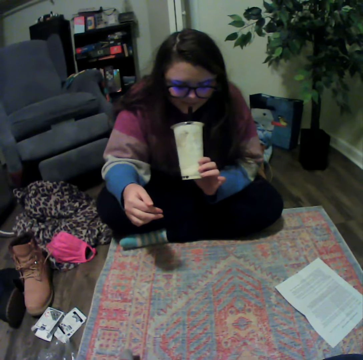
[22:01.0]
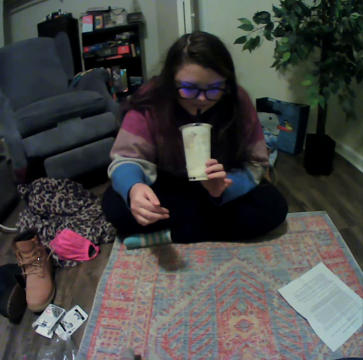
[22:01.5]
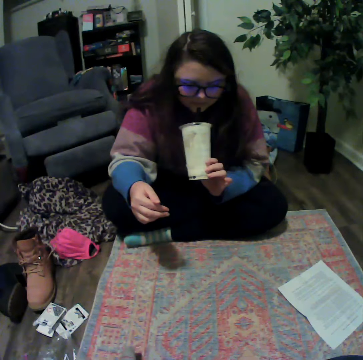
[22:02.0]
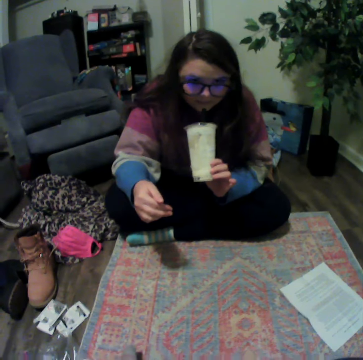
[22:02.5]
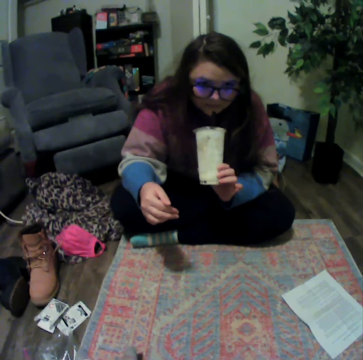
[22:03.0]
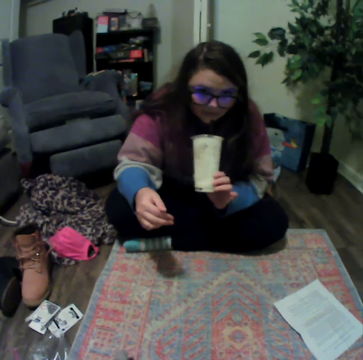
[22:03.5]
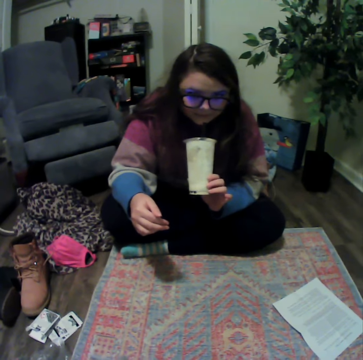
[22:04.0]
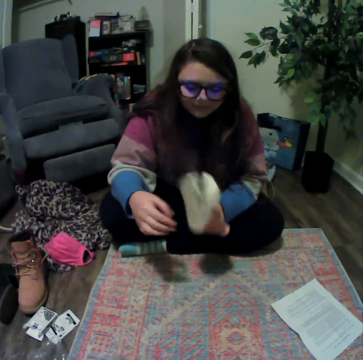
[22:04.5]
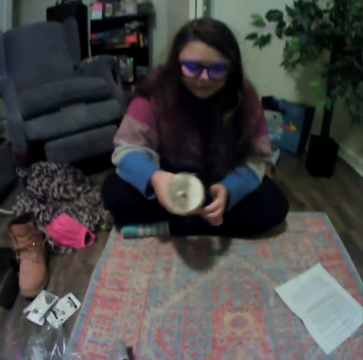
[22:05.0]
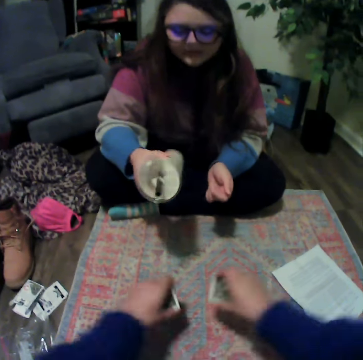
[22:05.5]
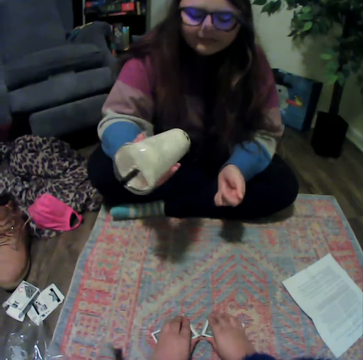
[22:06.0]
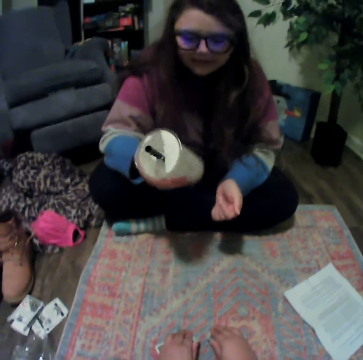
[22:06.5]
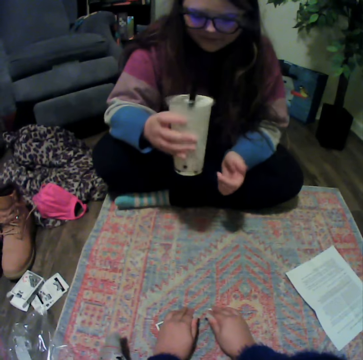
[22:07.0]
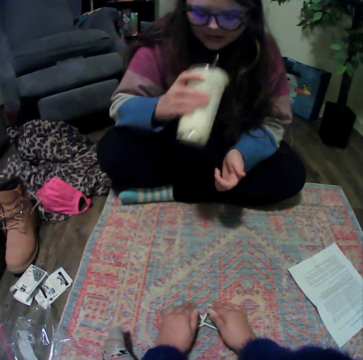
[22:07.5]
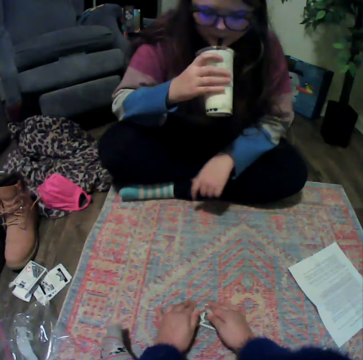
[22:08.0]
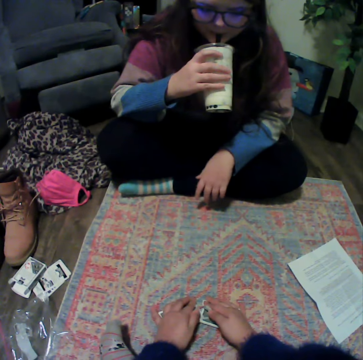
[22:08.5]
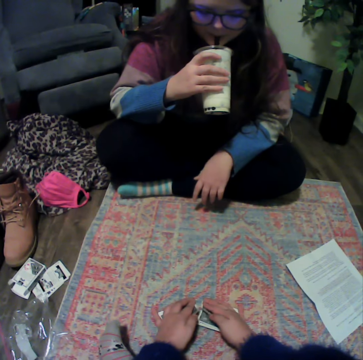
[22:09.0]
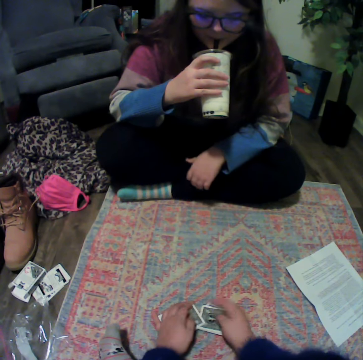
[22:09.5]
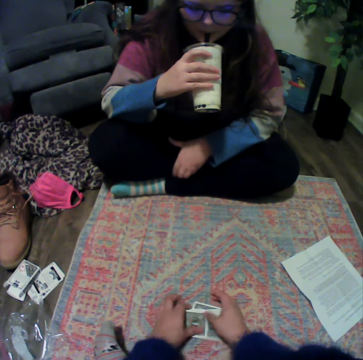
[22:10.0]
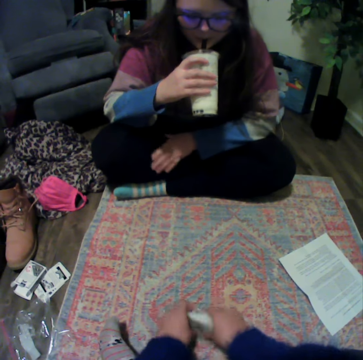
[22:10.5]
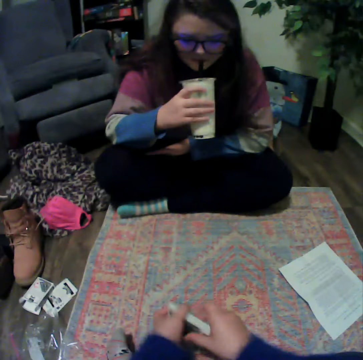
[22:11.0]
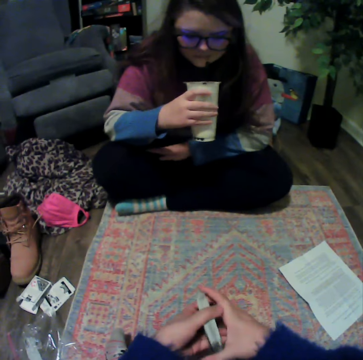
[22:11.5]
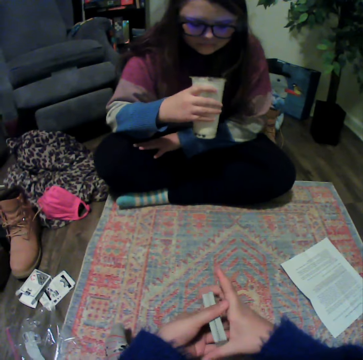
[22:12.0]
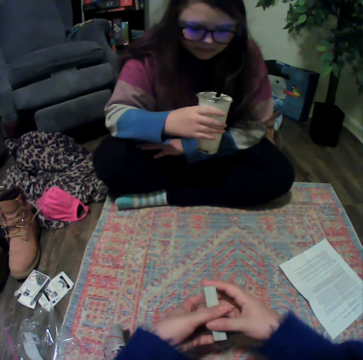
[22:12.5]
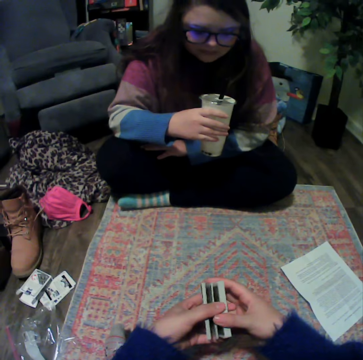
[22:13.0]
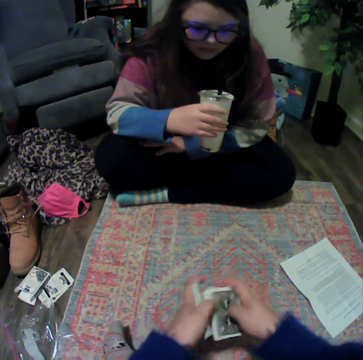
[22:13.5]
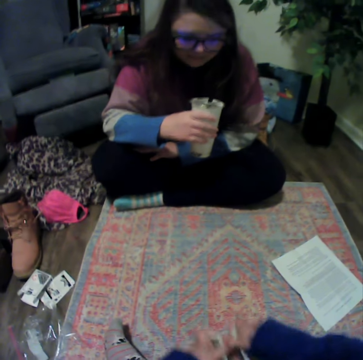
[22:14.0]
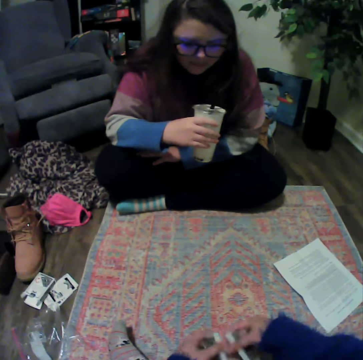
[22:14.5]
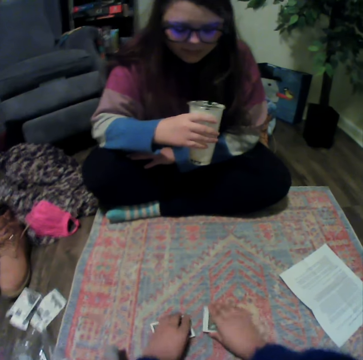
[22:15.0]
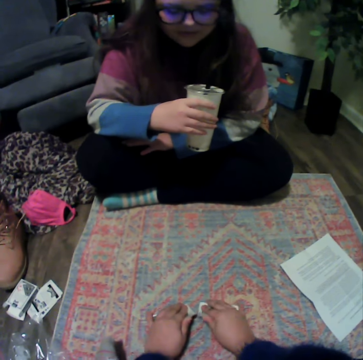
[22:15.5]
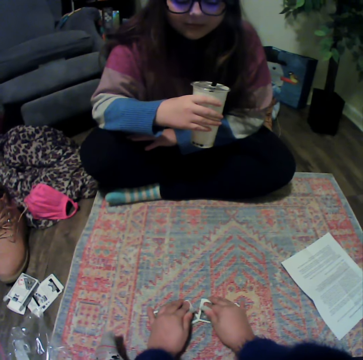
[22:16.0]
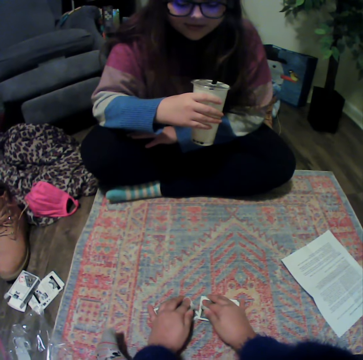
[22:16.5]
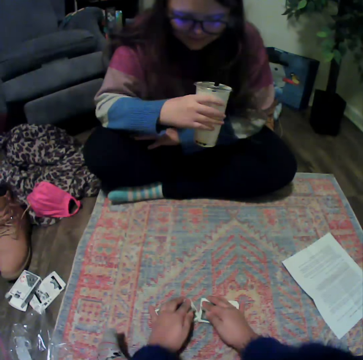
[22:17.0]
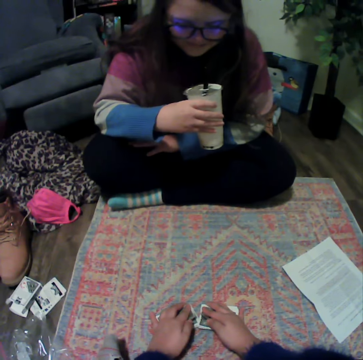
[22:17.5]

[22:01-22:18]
A lady drinks something. The lady holds the plastic cup. The camera wearer touches the cards. The lady drinks something. The camera wearer collects the cards. They separate the cards. They place the cards on the mat.

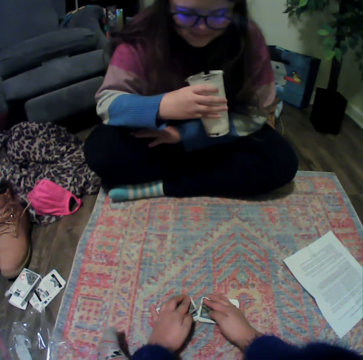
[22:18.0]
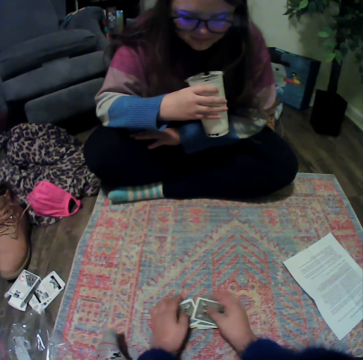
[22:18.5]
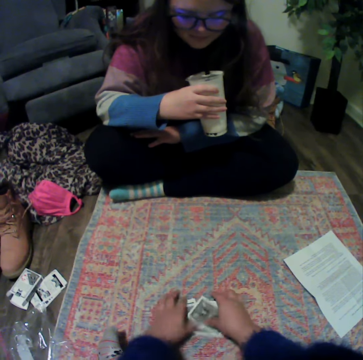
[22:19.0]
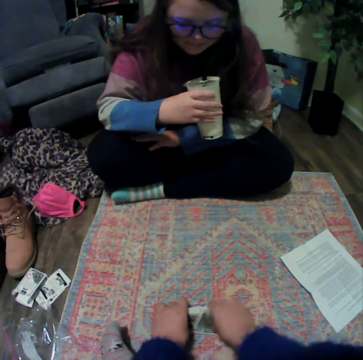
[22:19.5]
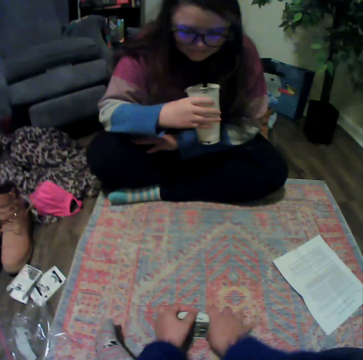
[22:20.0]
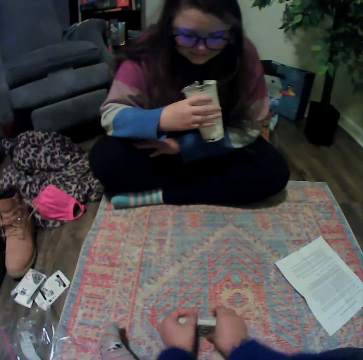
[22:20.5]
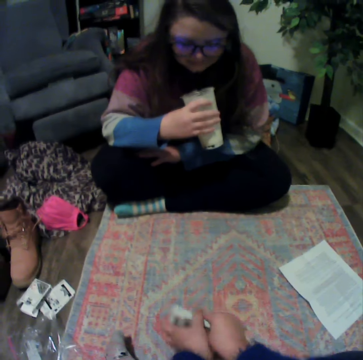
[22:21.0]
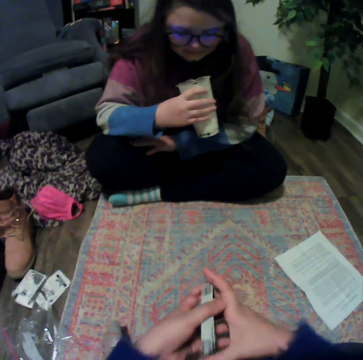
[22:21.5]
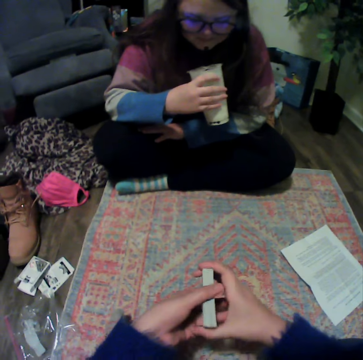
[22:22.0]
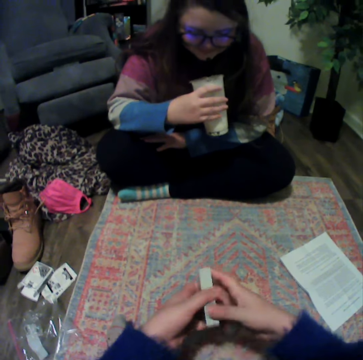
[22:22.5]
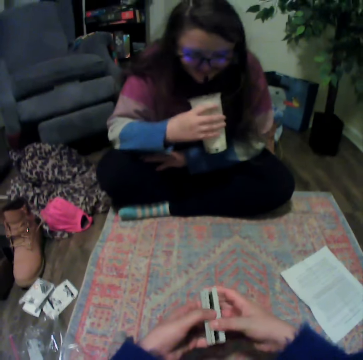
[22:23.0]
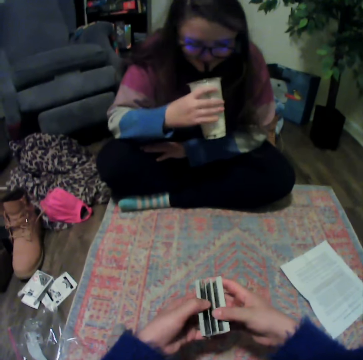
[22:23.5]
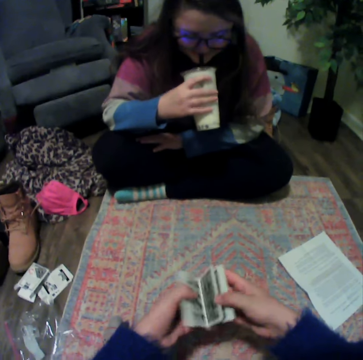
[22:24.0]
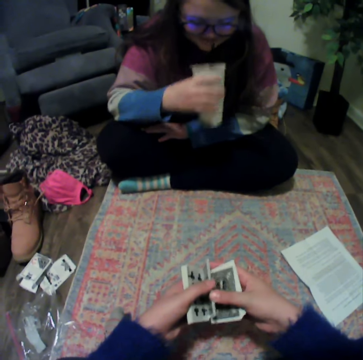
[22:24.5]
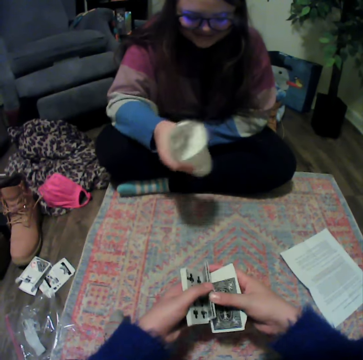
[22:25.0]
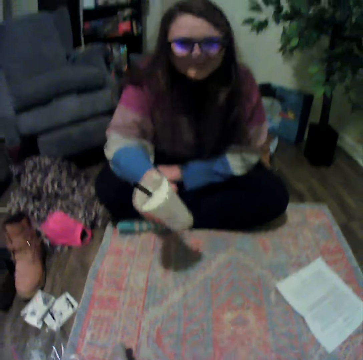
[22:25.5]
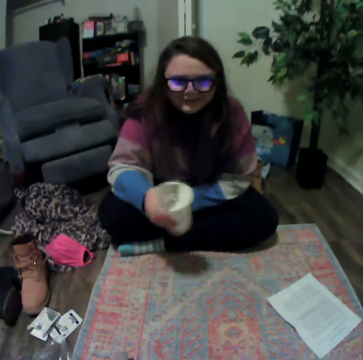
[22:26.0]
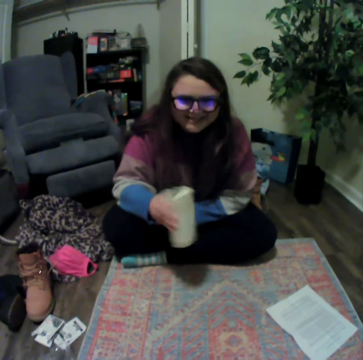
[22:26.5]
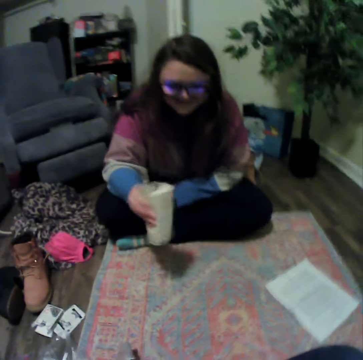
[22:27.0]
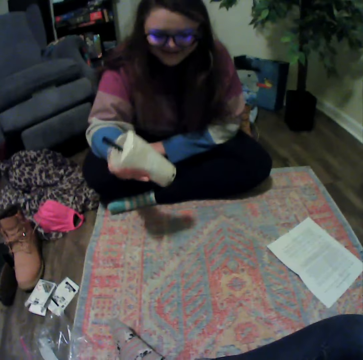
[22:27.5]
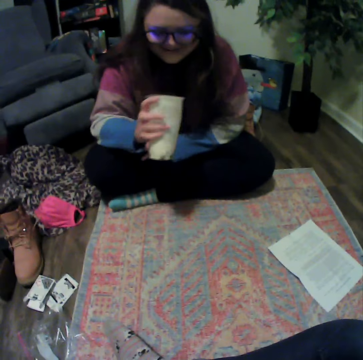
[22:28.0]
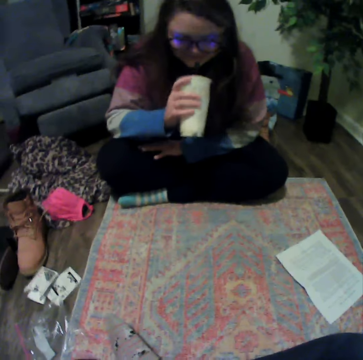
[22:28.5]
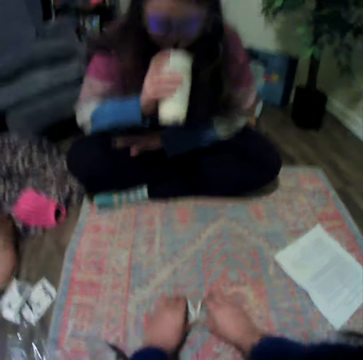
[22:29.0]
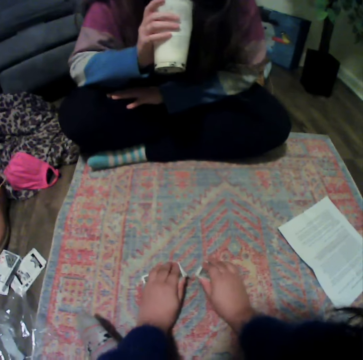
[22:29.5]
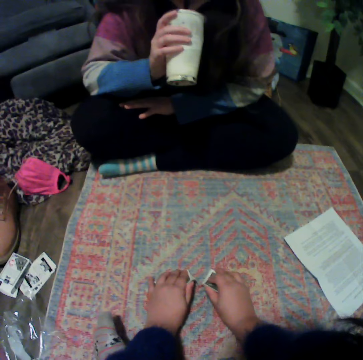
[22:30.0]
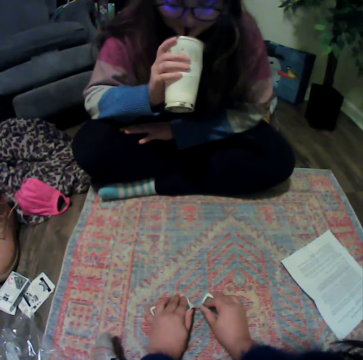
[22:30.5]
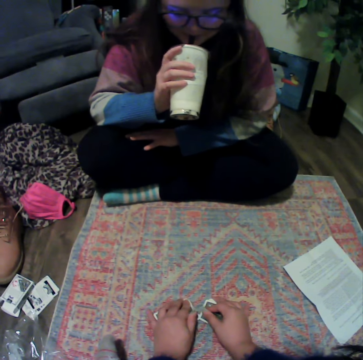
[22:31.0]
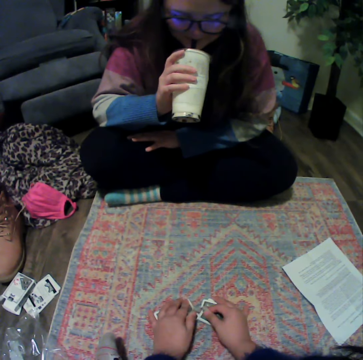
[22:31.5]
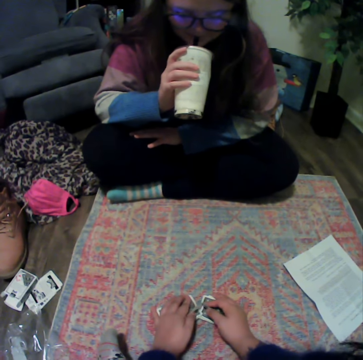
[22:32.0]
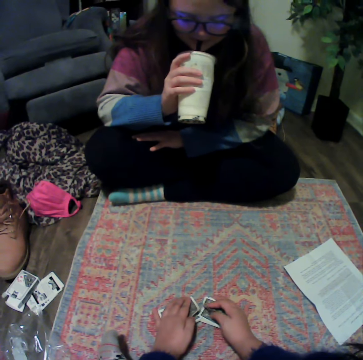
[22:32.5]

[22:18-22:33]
The camera wearer collects the cards. They hold the cards. They separate the cards. A lady swings the plastic cup. The lady drinks something. The camera wearer places the cards on the mat.

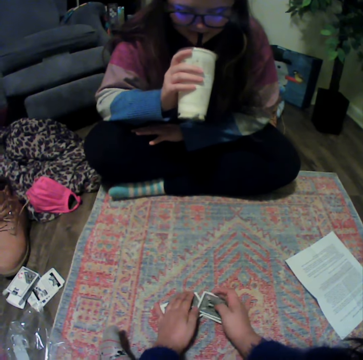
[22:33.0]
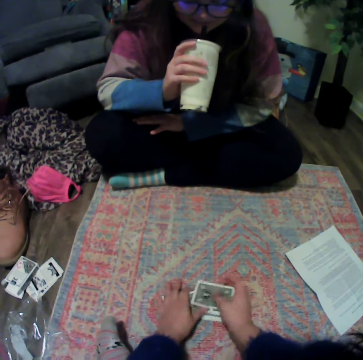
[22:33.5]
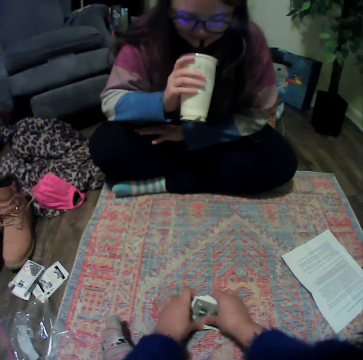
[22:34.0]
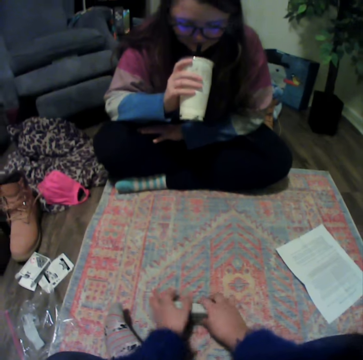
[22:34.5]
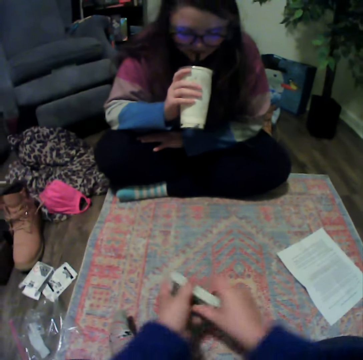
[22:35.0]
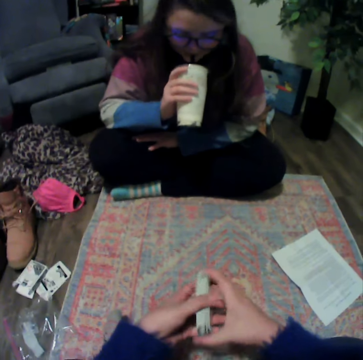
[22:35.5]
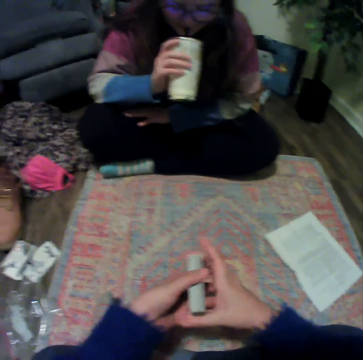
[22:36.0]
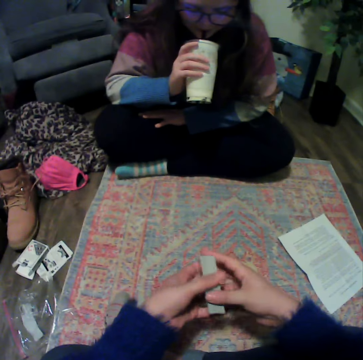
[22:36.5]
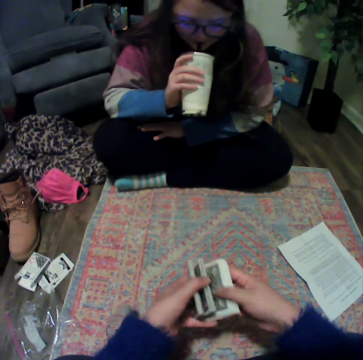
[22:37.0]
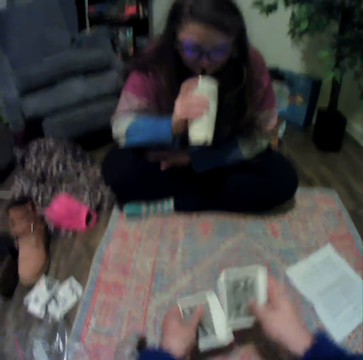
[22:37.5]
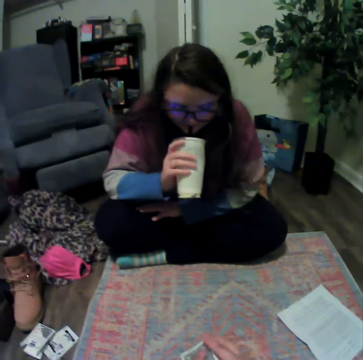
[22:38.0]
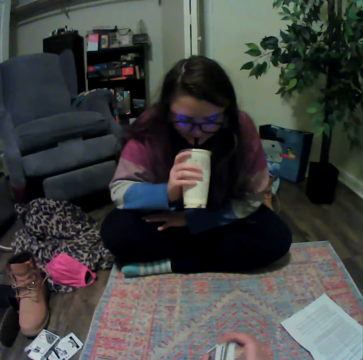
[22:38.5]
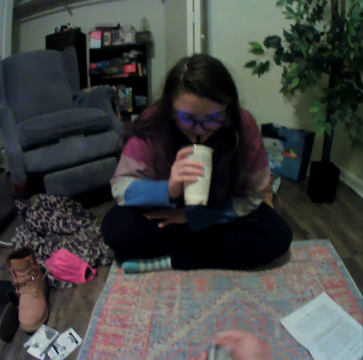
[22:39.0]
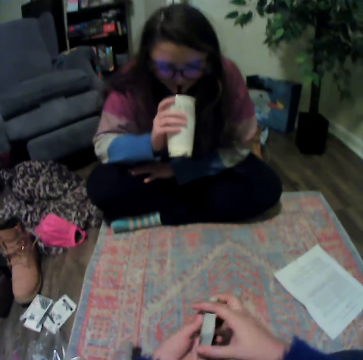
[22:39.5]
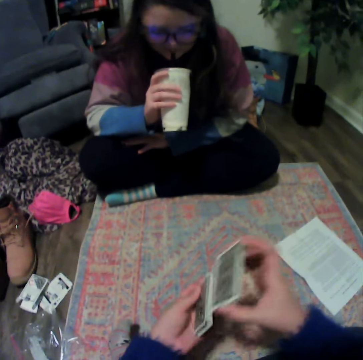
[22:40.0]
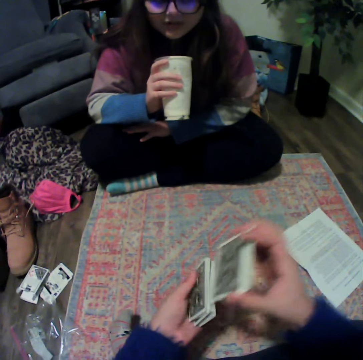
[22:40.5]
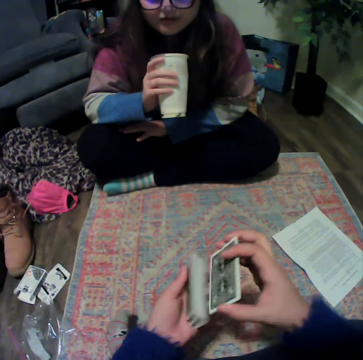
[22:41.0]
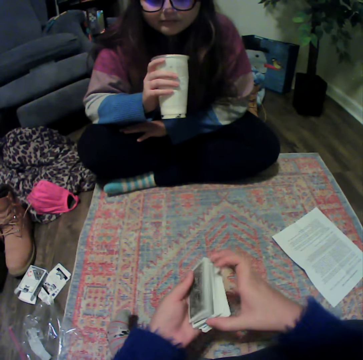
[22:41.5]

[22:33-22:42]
The camera wearer collects the cards. They hold the cards. They separate the cards. They hold the cards.
